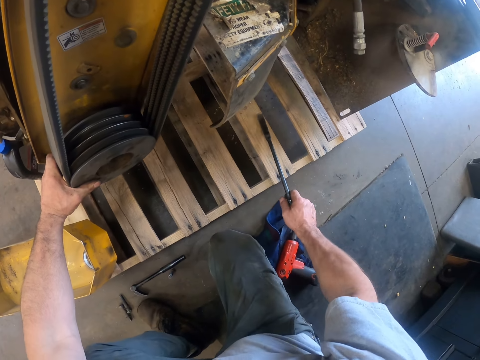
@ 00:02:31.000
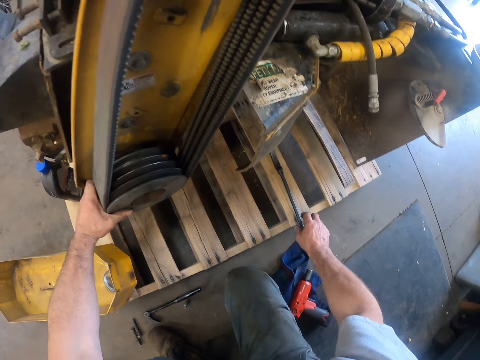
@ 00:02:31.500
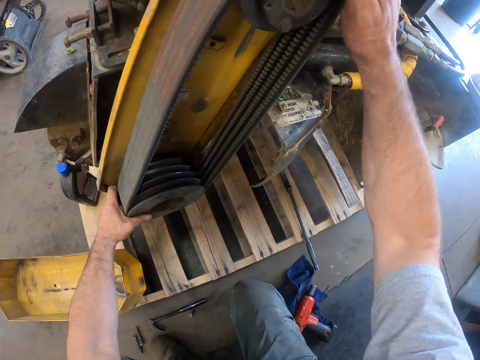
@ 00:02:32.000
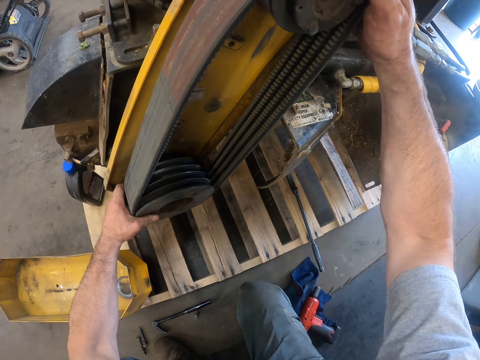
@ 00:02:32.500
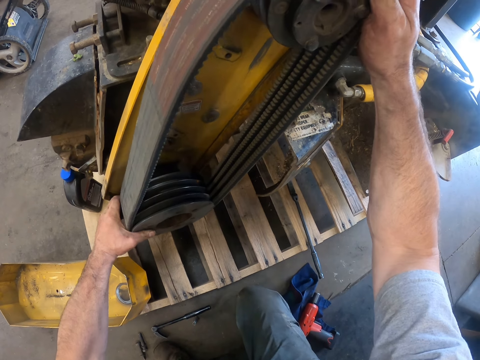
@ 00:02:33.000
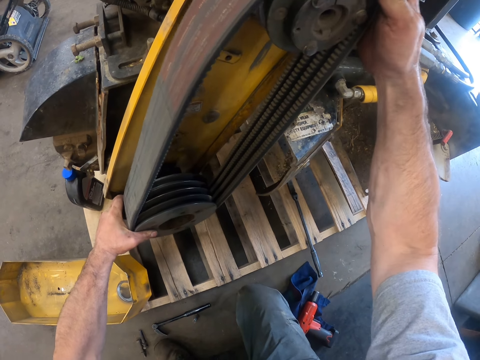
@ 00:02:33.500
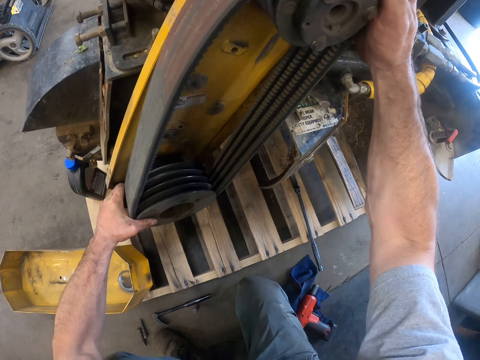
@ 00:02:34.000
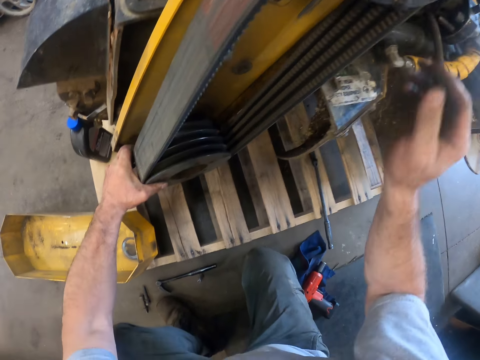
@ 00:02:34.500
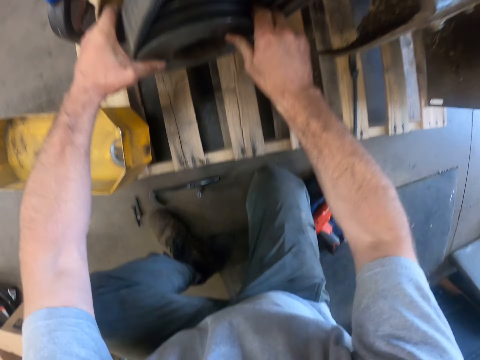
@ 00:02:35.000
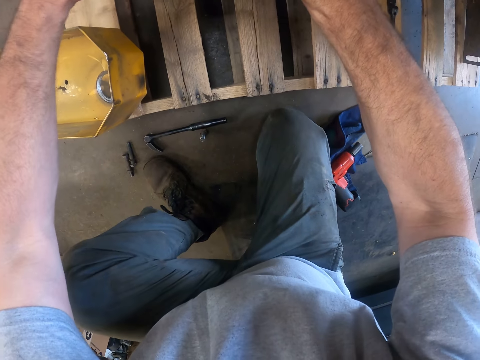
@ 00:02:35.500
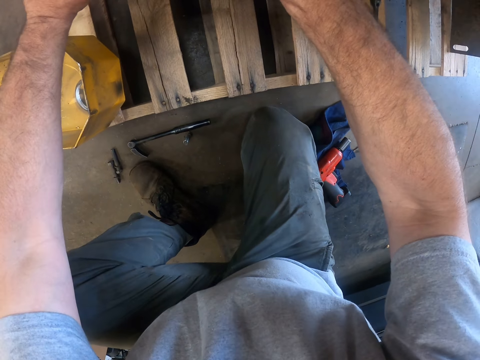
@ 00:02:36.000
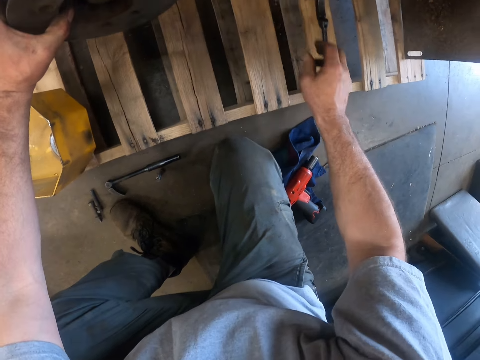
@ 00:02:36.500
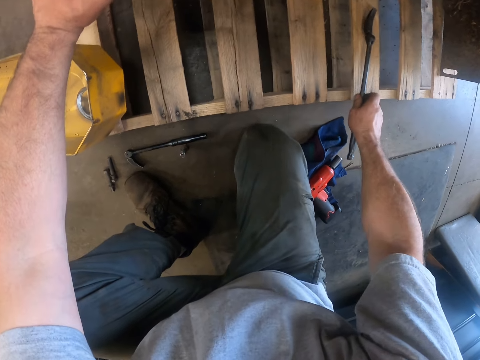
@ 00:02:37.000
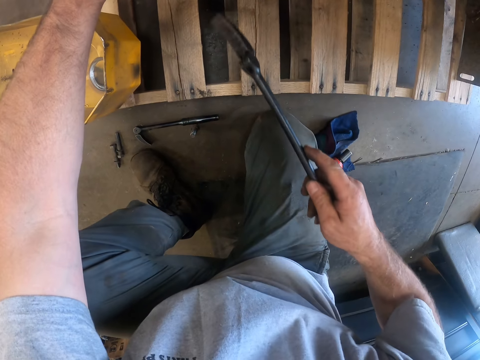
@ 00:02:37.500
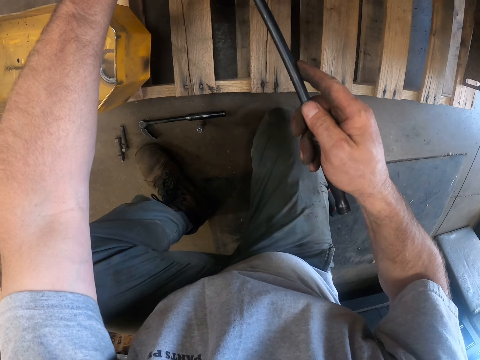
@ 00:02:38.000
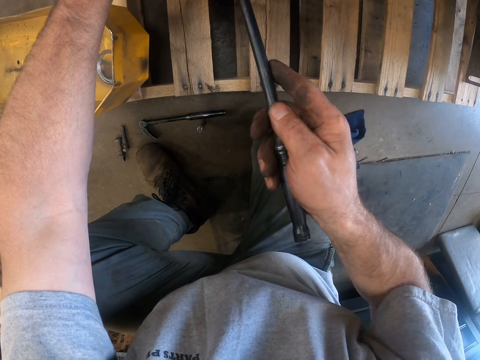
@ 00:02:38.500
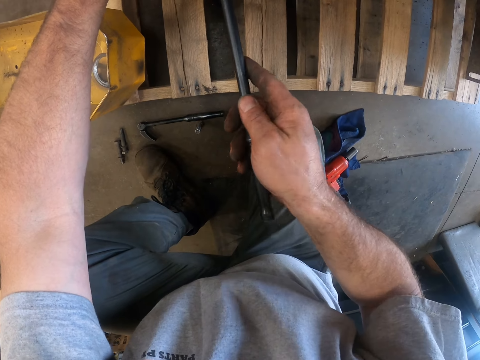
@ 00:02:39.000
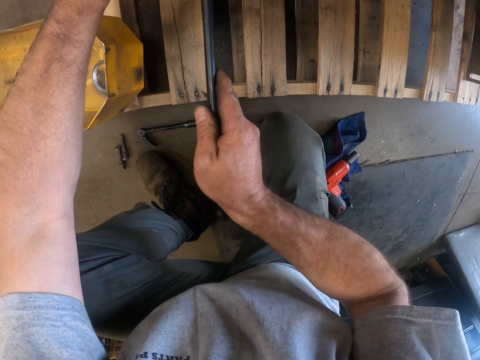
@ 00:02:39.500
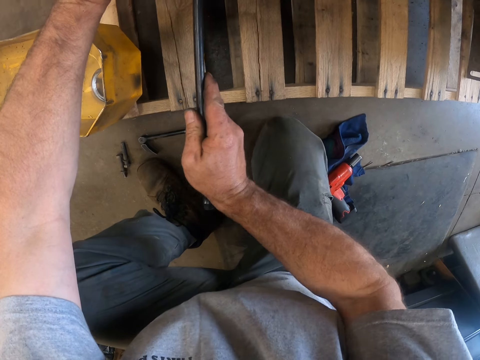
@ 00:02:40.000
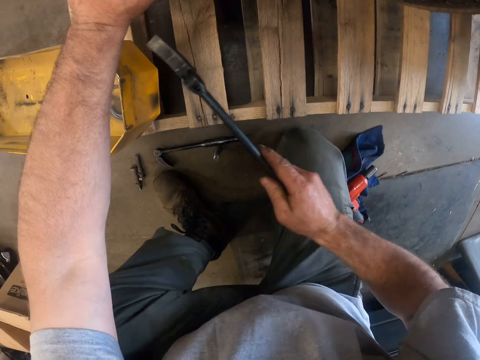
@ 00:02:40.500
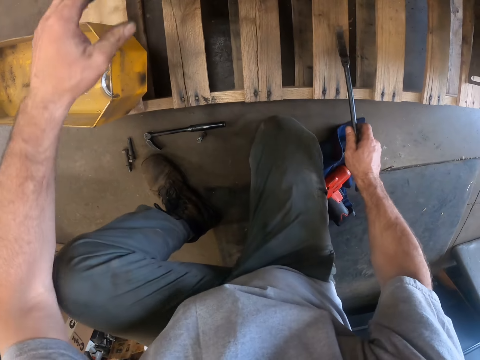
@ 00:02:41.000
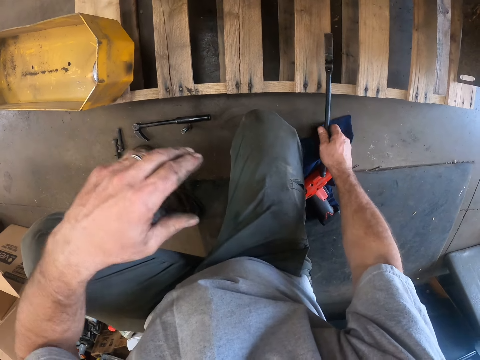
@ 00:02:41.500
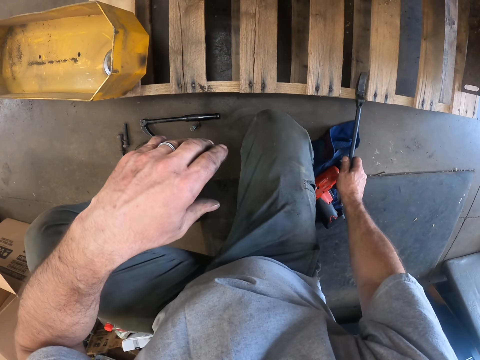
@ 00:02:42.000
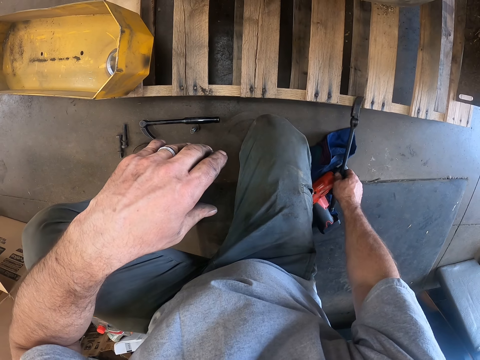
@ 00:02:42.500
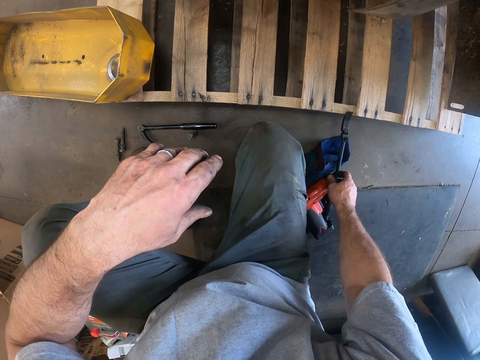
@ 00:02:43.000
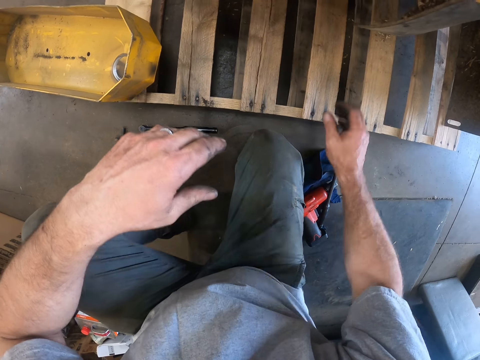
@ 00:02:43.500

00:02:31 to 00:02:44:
The camera wearer drops the L-type spanner on a wooden lift. He fixes the mower drive belt with both hands. He picks the L-type spanner from the wooden lift with his right hand. He fixes the machine with something. He places the L-type spanner in the mandrel pulley. He pulls at the mandrel pulley with the L-type spanner. He drops the L-type spanner on the floor.

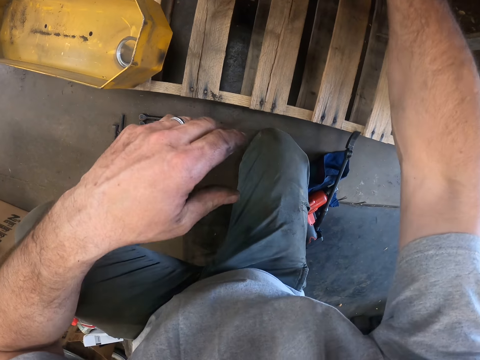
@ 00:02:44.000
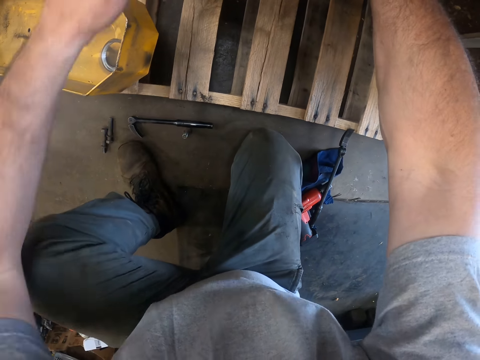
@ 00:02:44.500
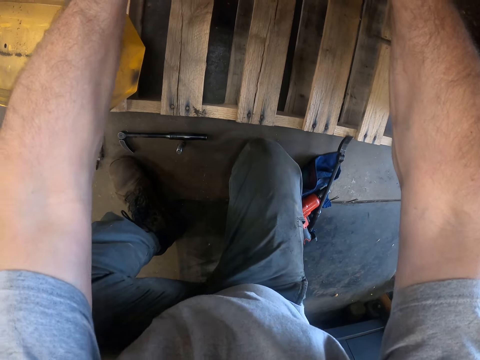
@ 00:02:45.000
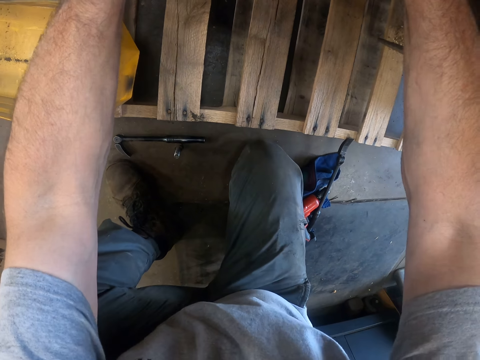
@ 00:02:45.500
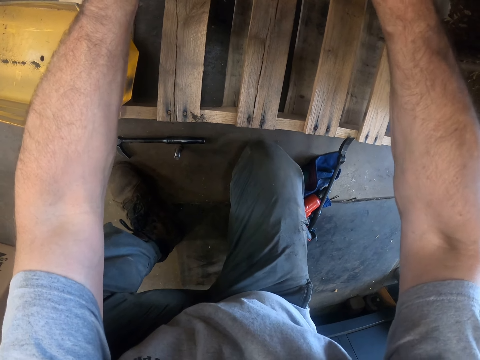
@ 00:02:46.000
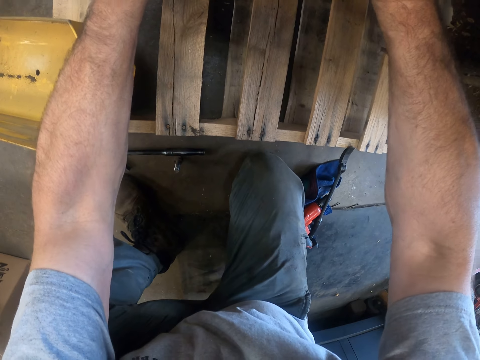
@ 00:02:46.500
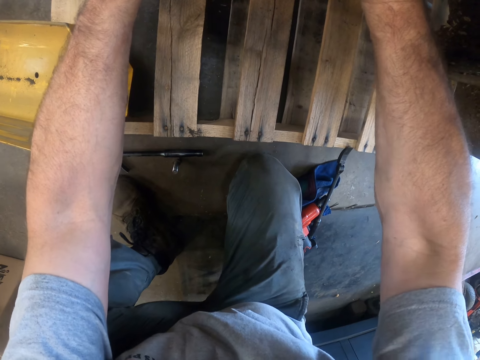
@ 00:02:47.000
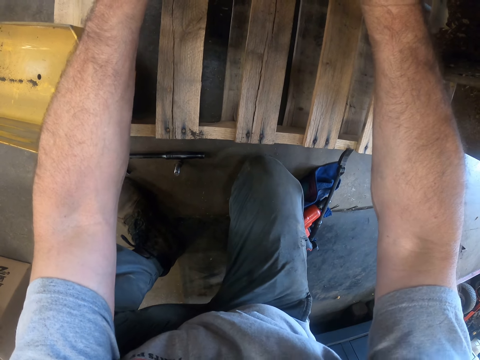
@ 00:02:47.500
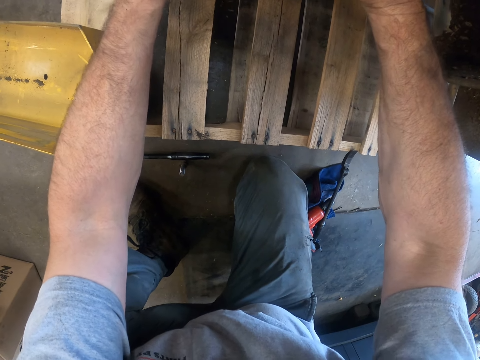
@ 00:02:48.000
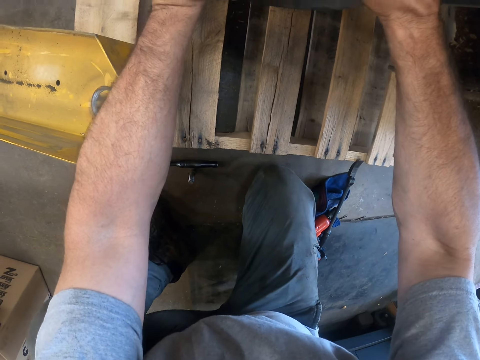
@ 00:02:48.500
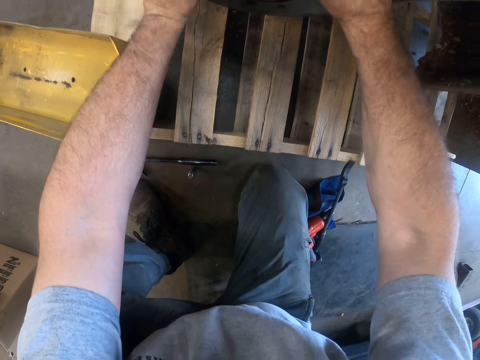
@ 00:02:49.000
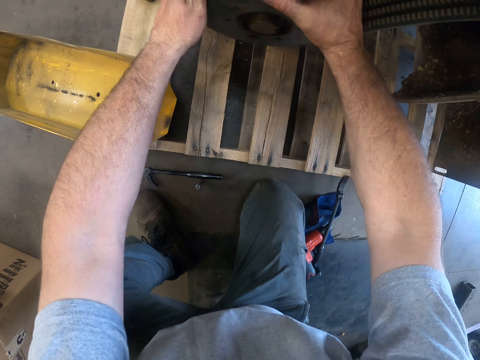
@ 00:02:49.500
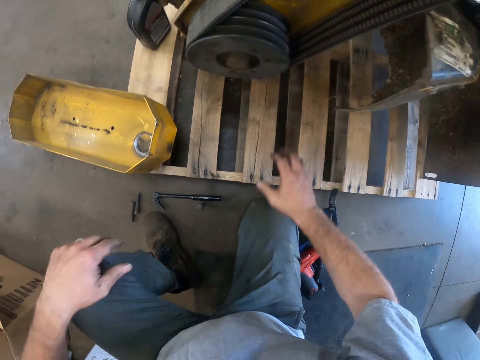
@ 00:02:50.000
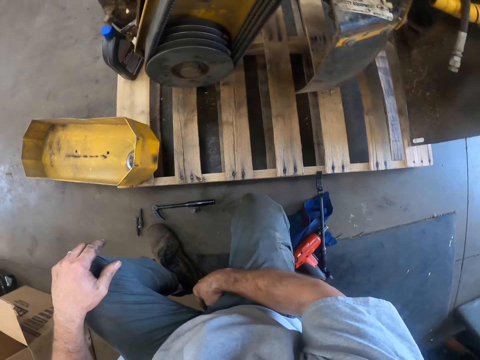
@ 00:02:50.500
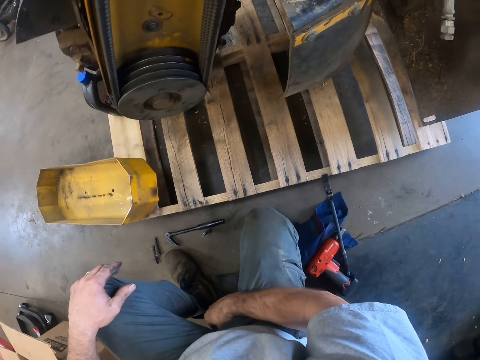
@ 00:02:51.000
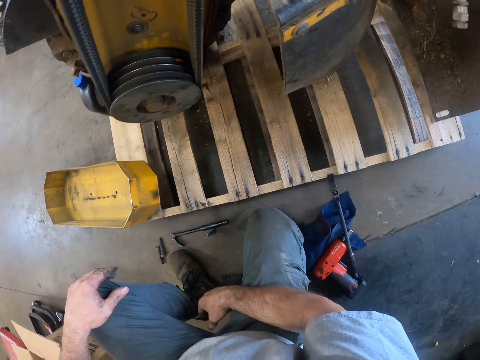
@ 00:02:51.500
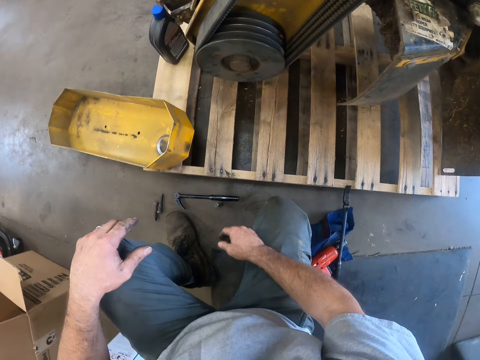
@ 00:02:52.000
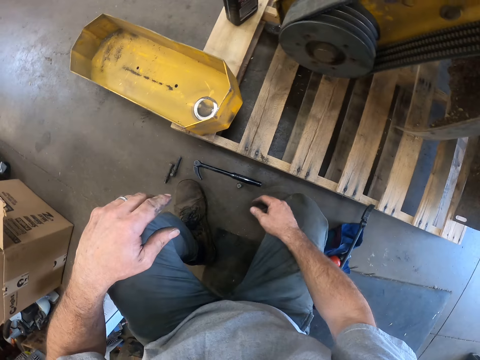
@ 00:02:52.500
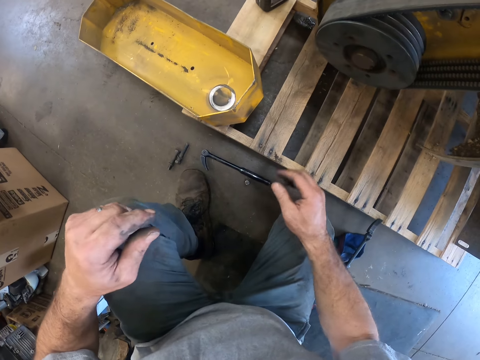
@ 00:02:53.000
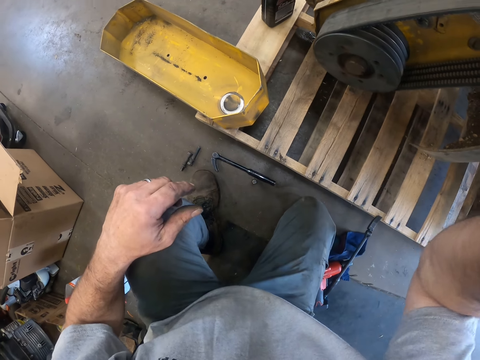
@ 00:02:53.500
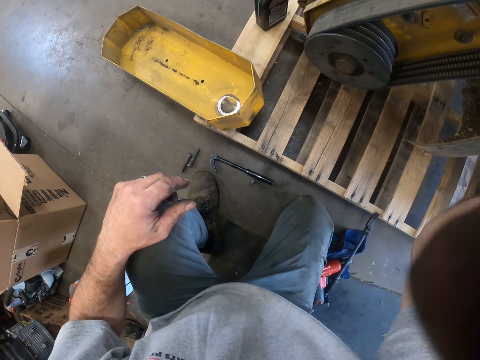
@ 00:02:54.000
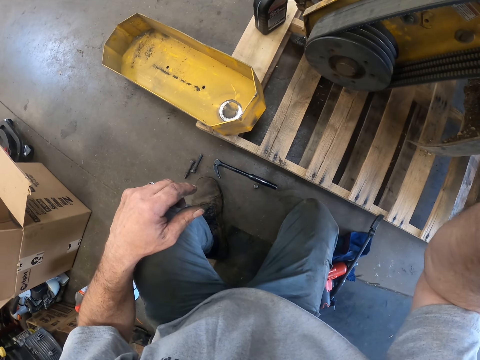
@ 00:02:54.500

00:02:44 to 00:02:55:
The camera wearer fixes the mower drive belt with both hands. He stares at the machine. He adjusts the camera with his right hand.
